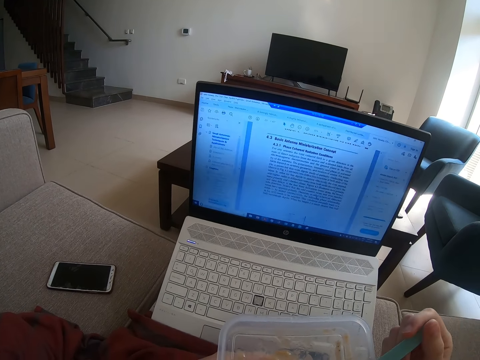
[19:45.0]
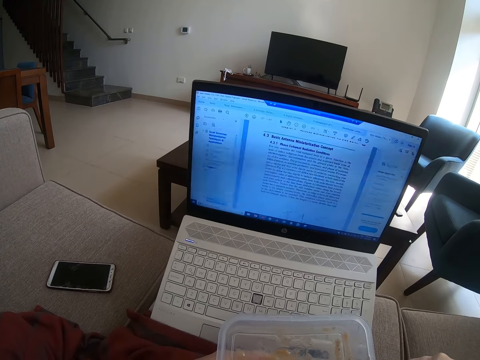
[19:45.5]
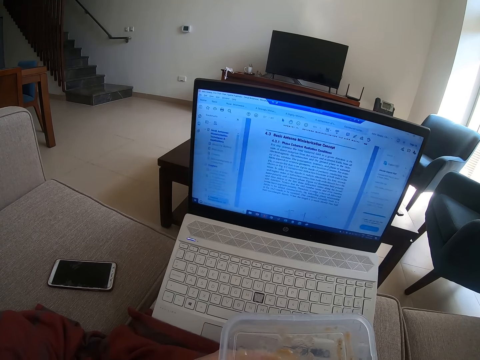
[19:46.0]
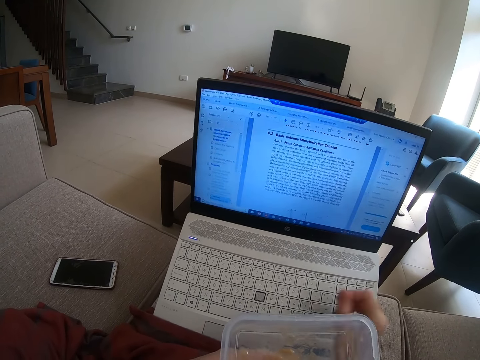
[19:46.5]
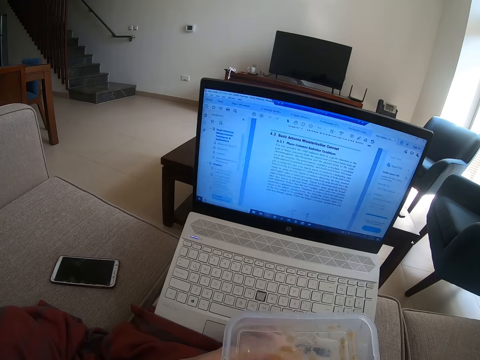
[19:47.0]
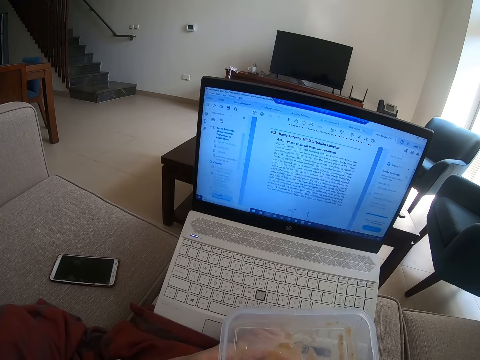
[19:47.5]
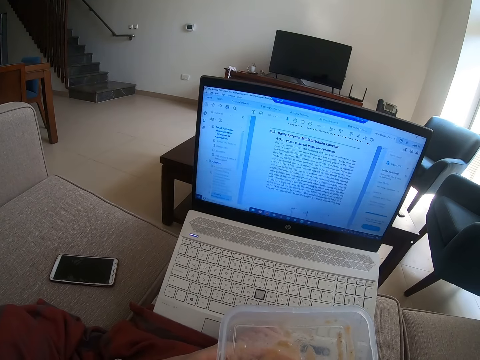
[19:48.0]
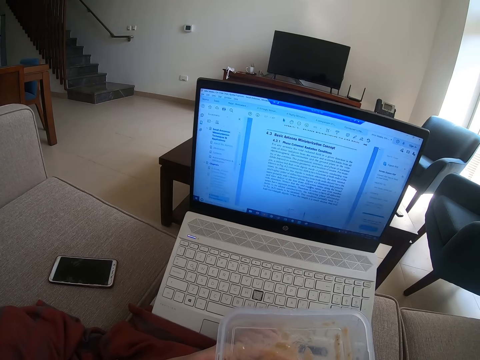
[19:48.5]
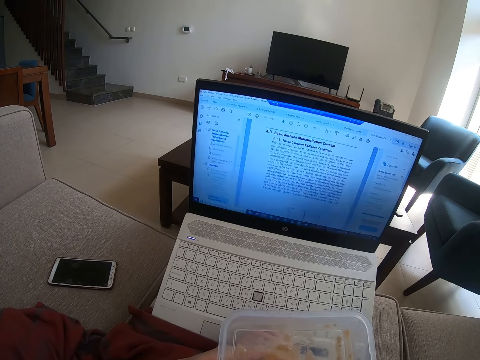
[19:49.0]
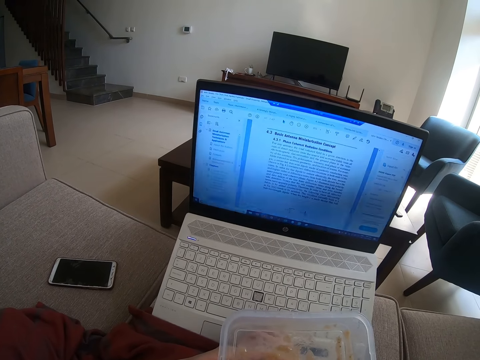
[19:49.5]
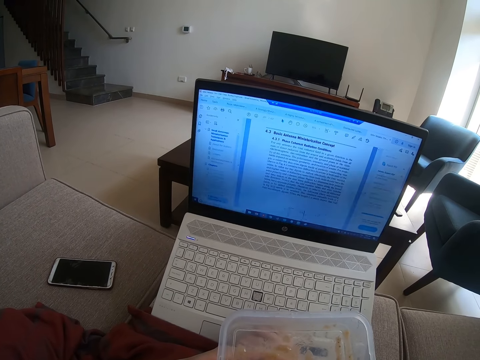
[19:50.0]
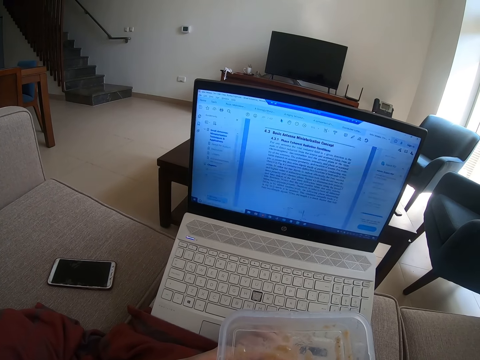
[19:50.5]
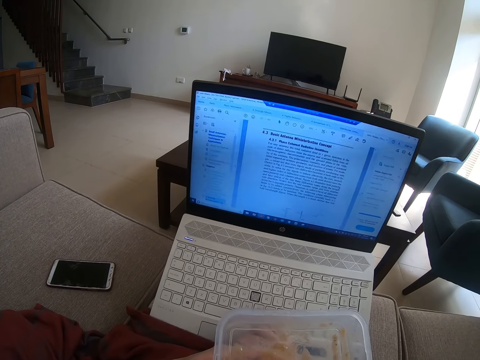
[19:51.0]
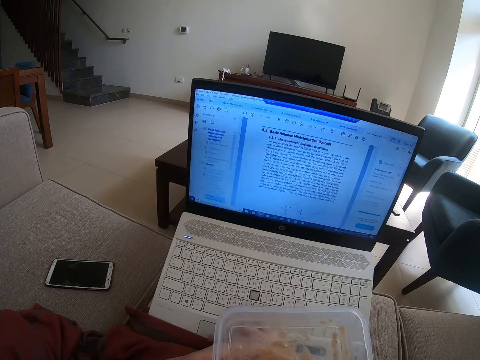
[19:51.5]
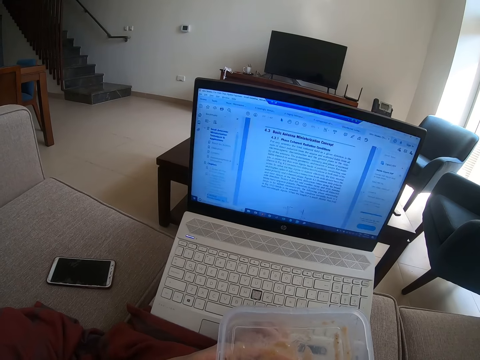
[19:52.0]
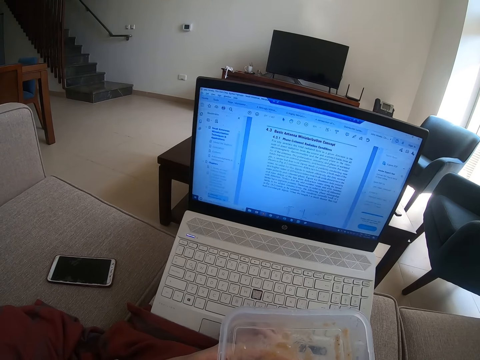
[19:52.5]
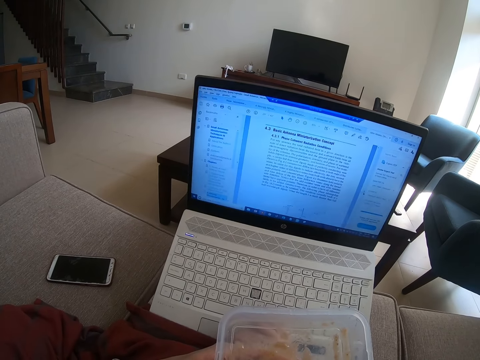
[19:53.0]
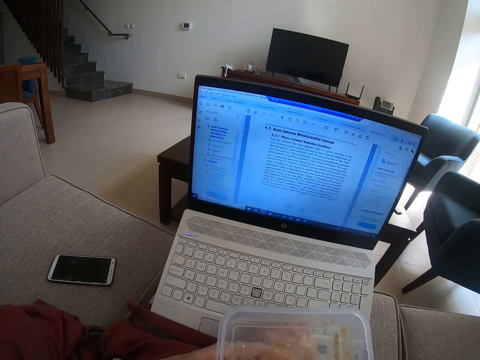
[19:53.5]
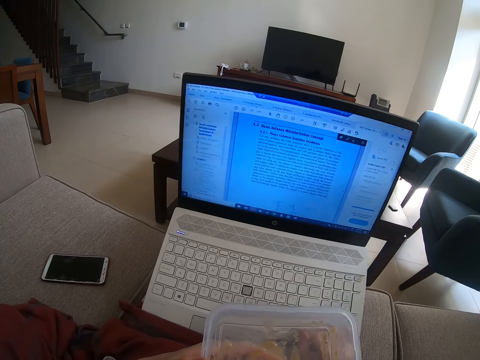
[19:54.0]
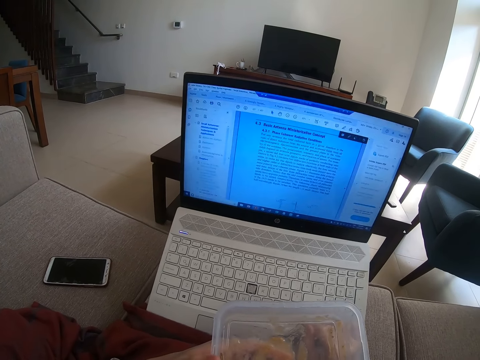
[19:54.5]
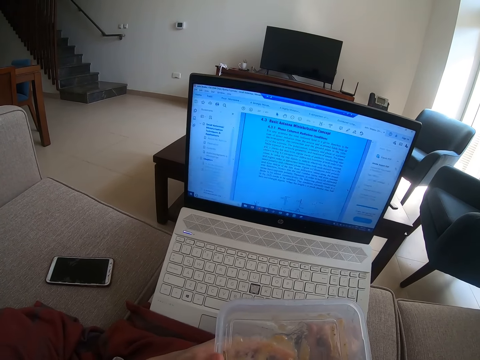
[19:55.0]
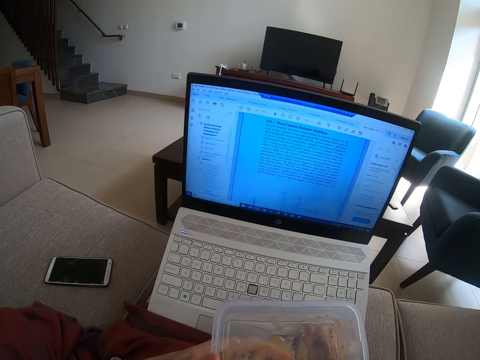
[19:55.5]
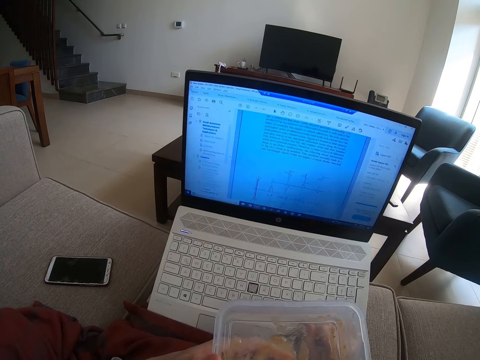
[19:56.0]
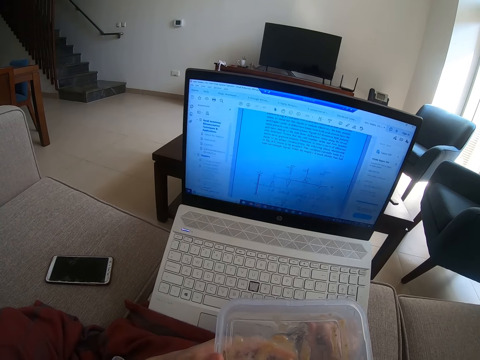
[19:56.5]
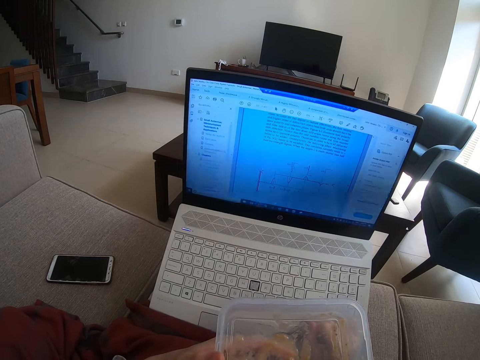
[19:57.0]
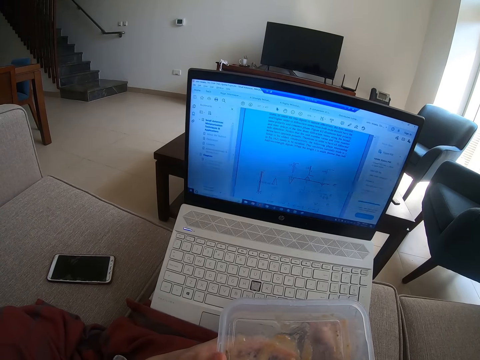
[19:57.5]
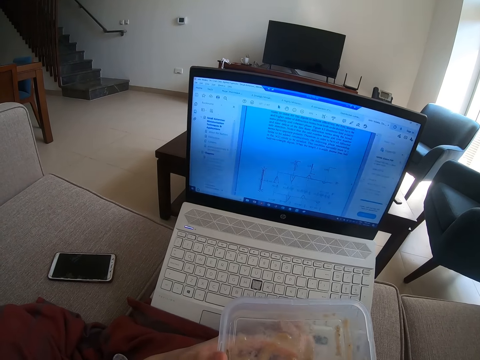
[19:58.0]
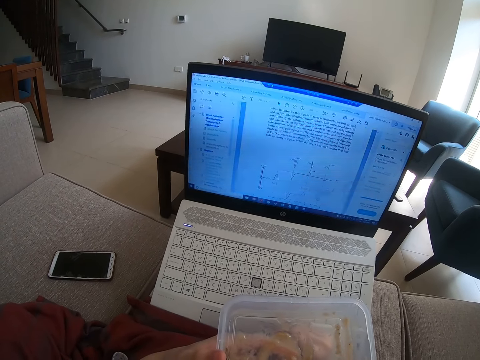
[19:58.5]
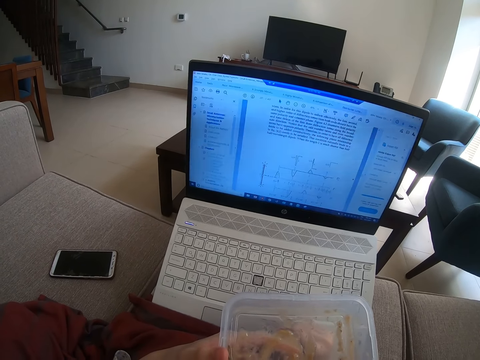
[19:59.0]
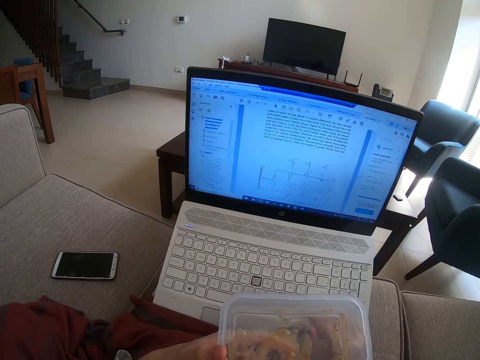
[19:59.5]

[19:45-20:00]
The camera wearer operates the laptop. They scroll on the touchpad.

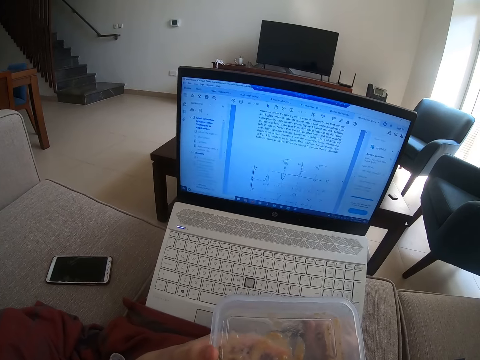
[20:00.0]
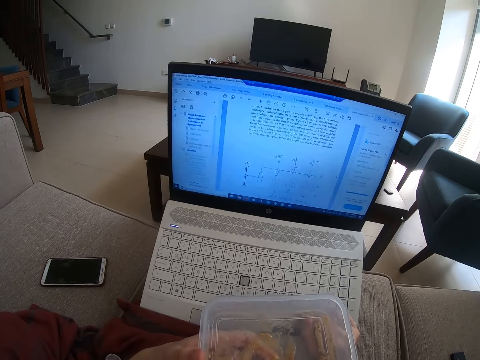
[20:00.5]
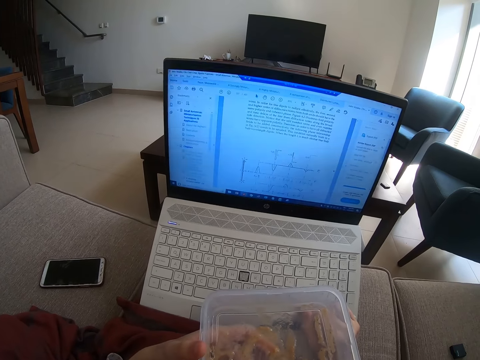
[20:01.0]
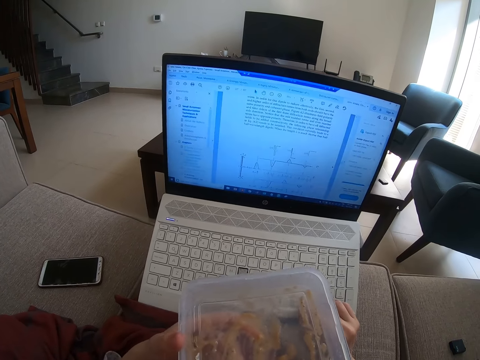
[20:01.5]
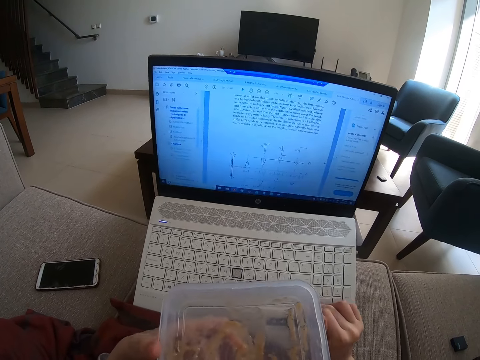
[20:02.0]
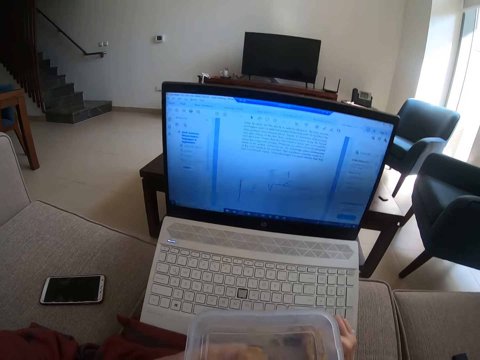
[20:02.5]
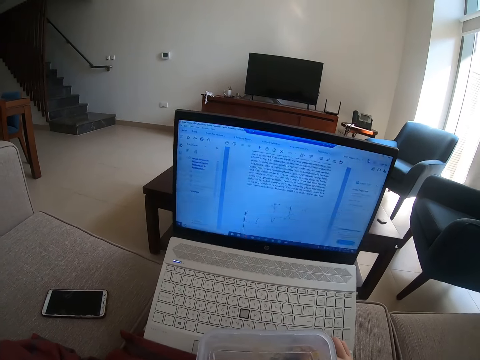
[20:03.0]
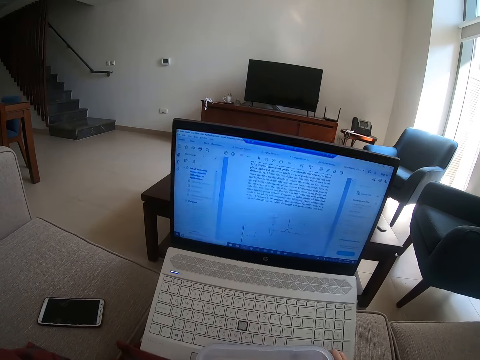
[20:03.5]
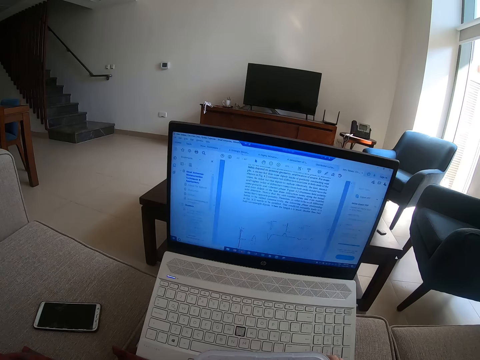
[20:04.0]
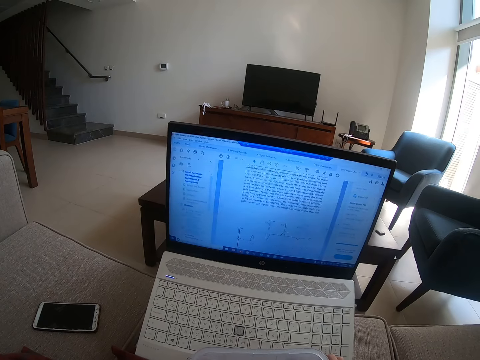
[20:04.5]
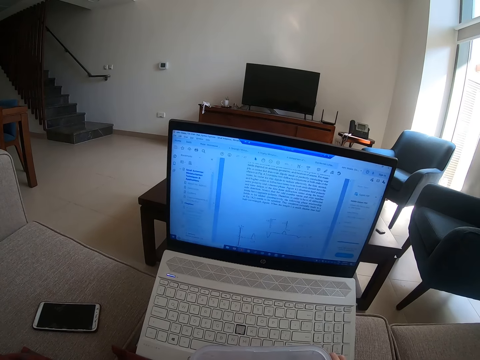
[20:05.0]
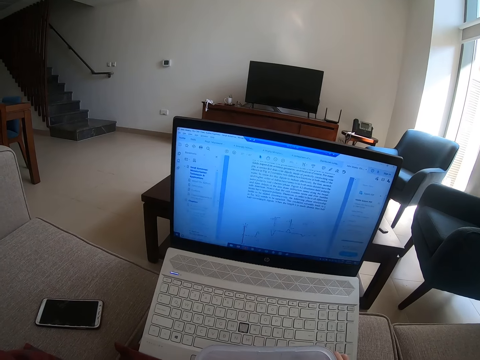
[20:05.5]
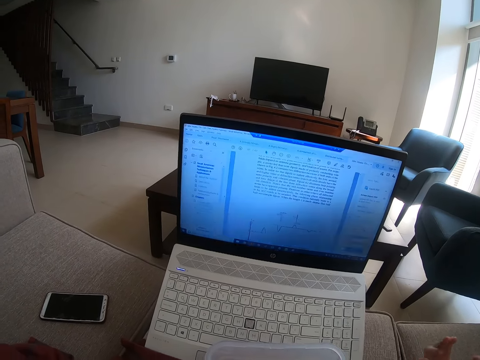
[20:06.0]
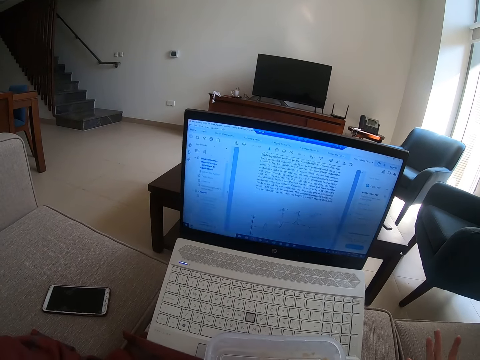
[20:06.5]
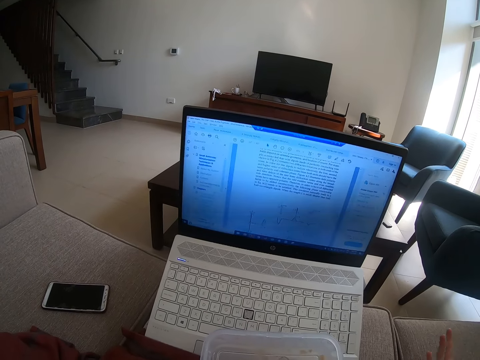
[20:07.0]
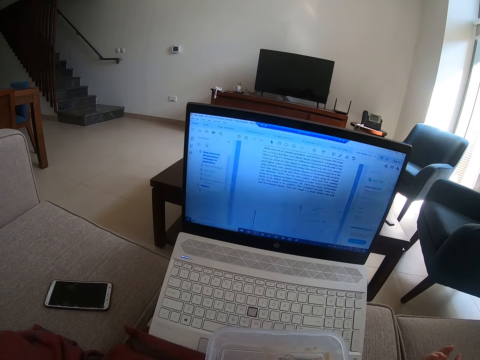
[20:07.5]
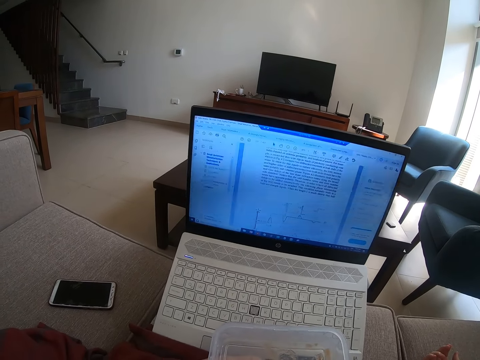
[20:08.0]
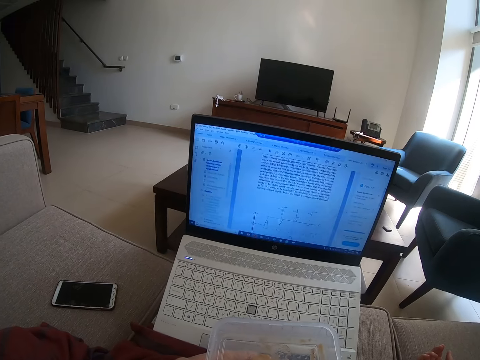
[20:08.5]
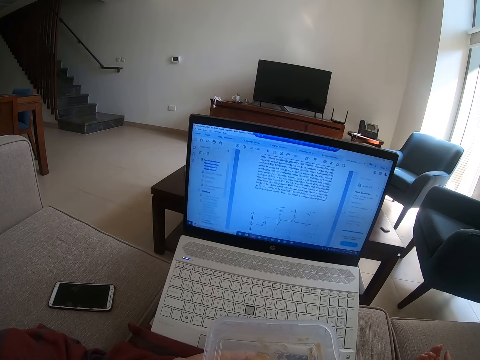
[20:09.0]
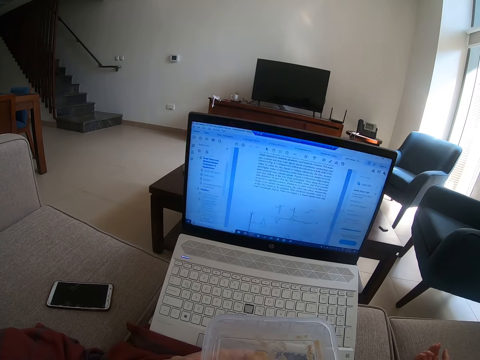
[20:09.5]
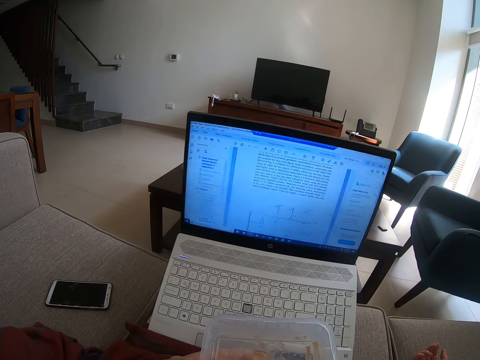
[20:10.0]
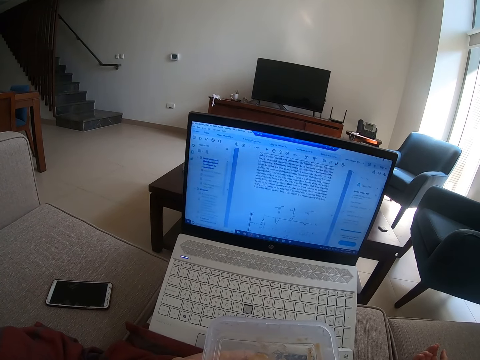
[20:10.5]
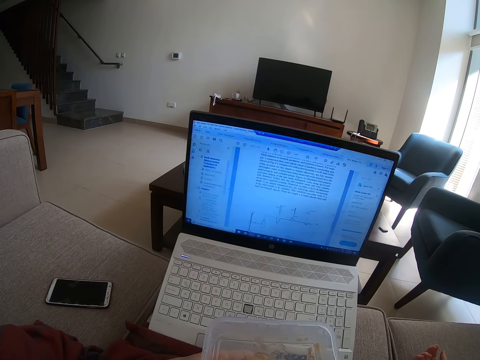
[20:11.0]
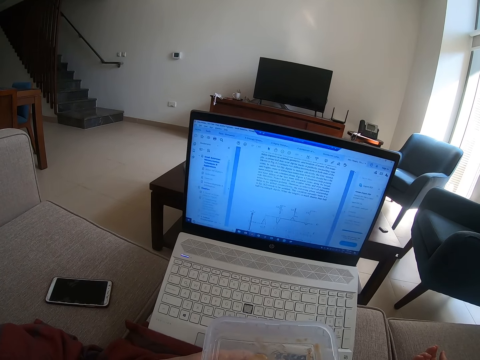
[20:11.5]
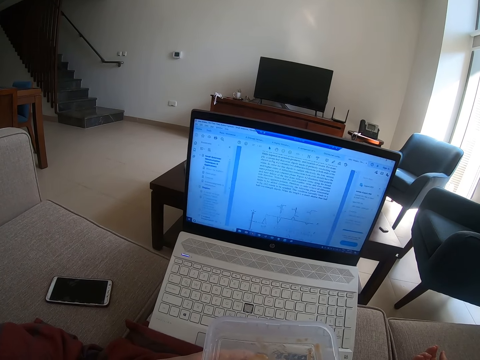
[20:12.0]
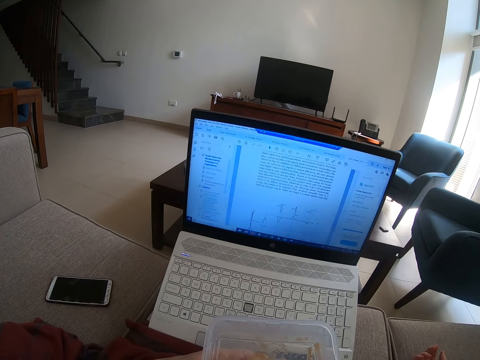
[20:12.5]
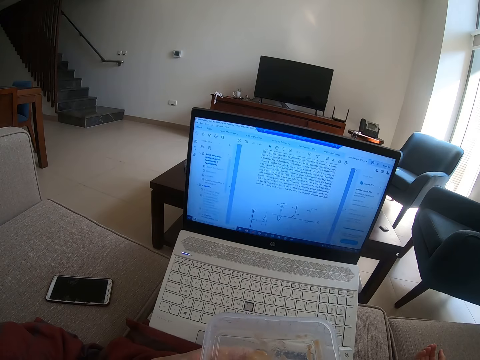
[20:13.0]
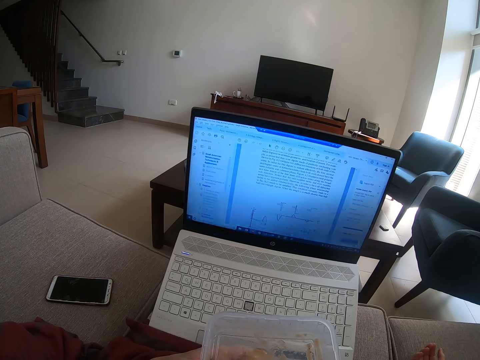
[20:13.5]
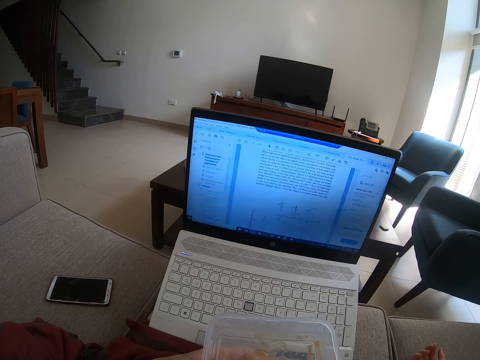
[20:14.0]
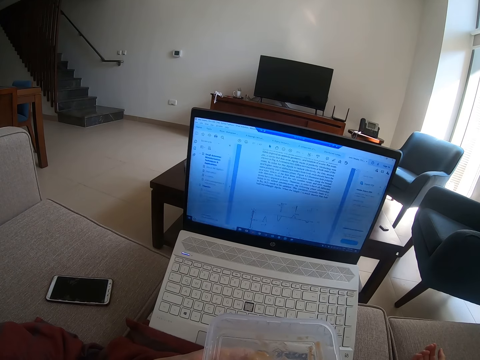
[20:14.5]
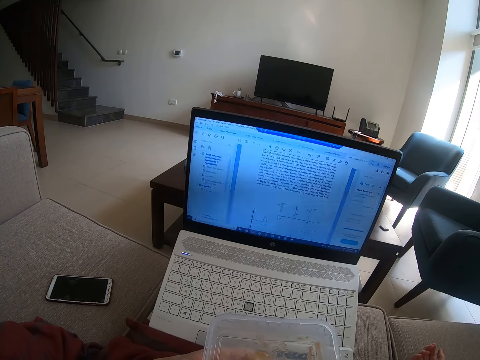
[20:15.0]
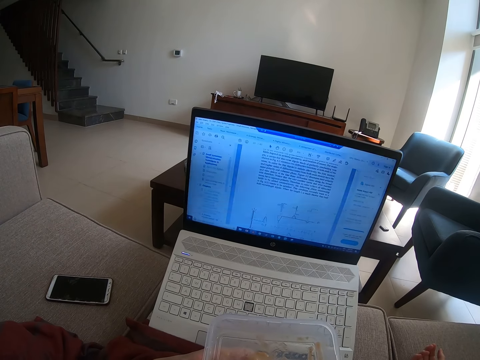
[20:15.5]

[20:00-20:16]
The camera wearer operates the laptop.
